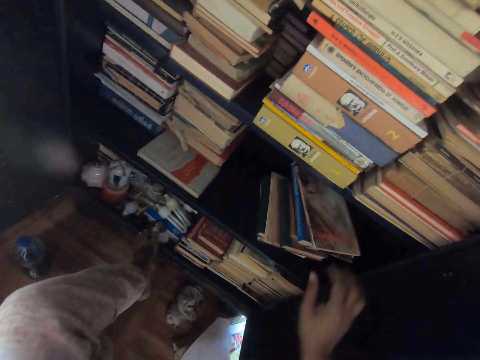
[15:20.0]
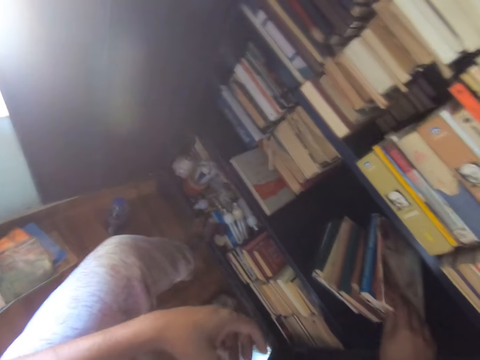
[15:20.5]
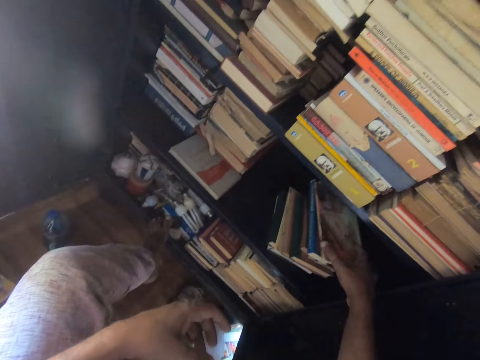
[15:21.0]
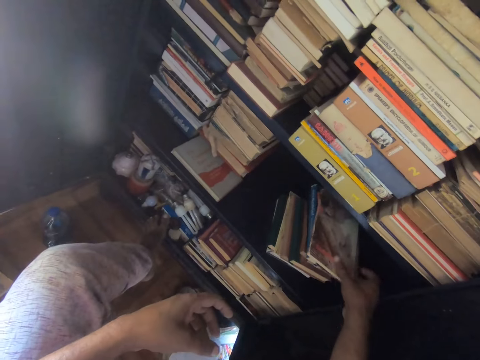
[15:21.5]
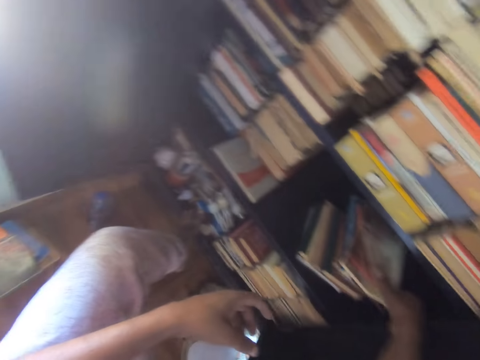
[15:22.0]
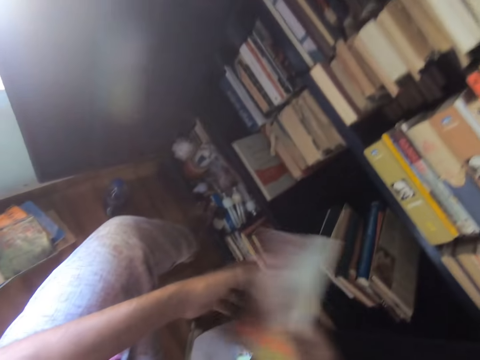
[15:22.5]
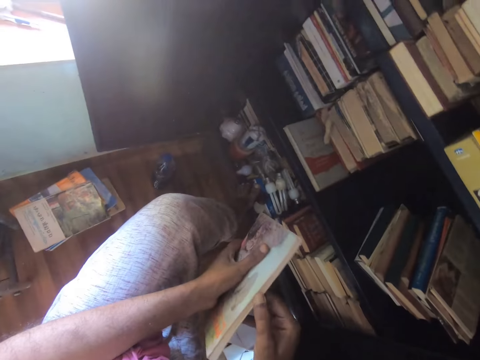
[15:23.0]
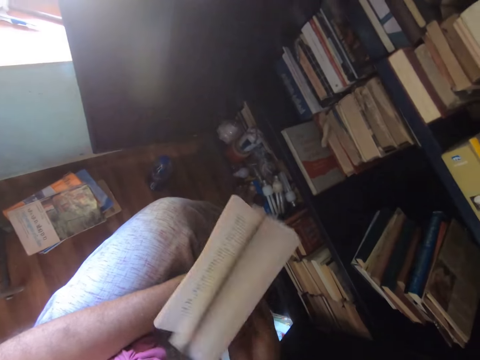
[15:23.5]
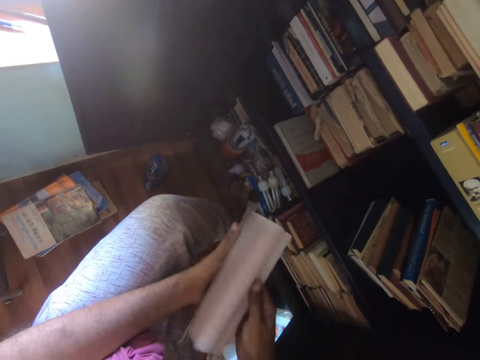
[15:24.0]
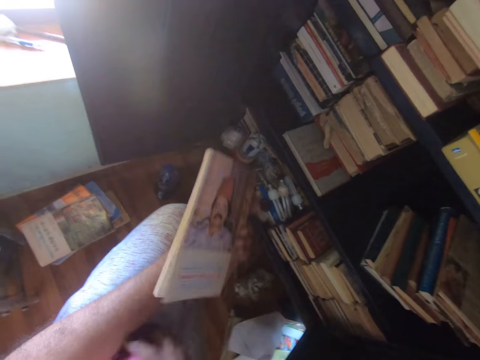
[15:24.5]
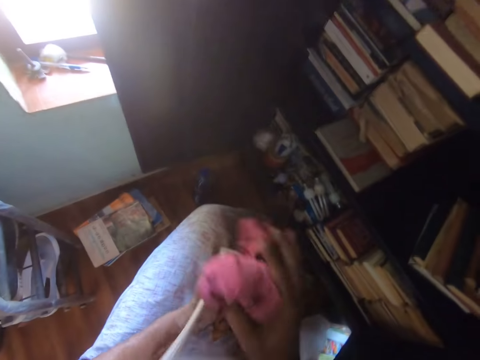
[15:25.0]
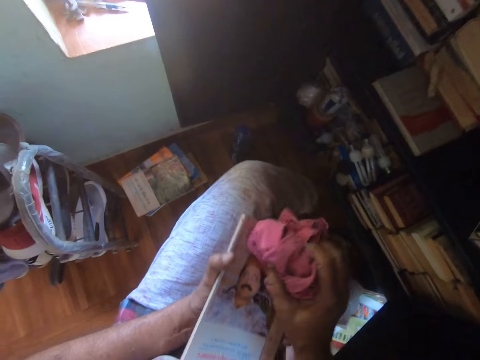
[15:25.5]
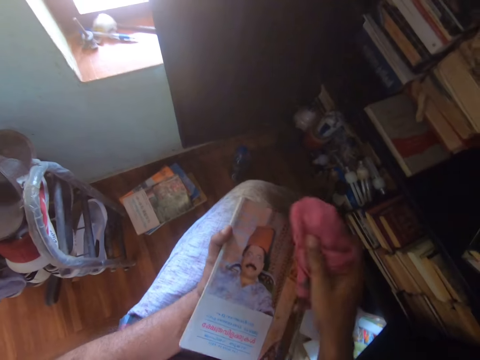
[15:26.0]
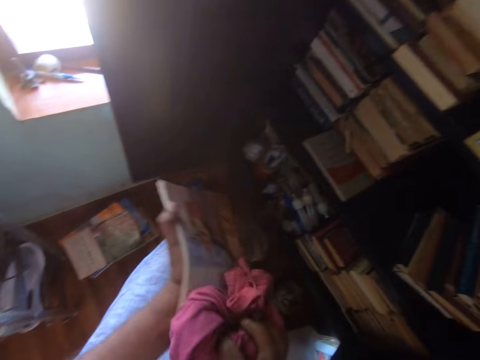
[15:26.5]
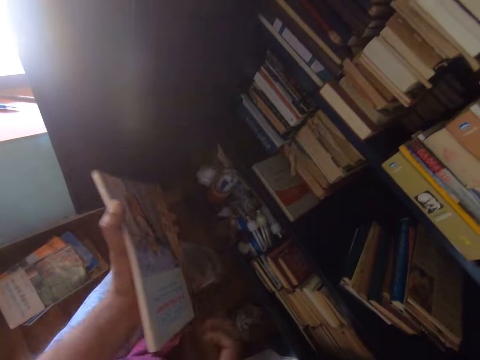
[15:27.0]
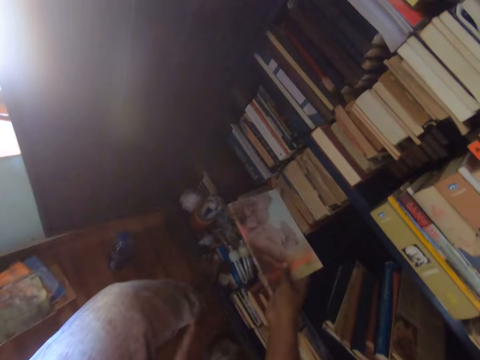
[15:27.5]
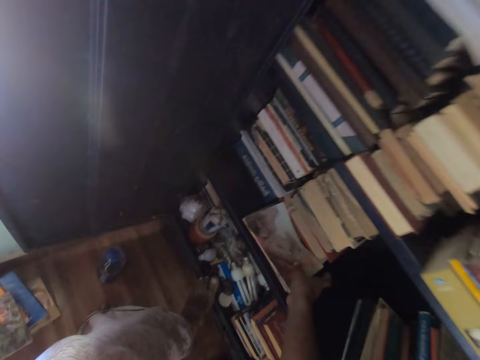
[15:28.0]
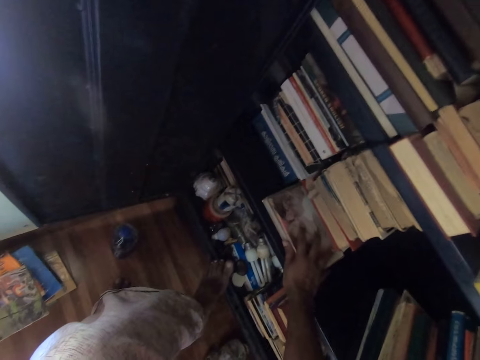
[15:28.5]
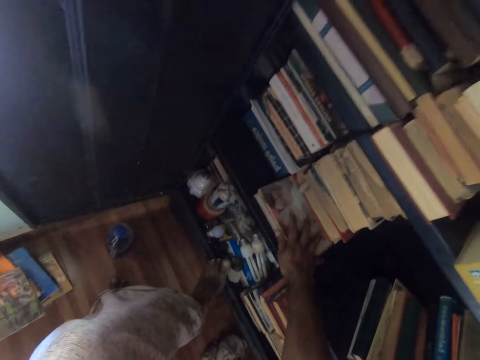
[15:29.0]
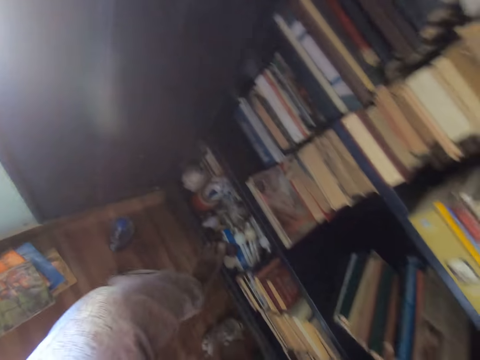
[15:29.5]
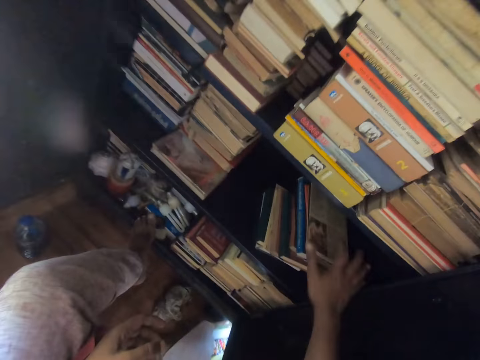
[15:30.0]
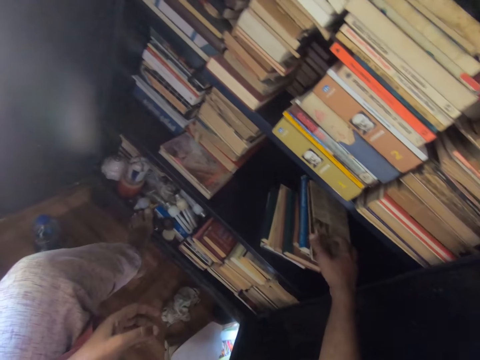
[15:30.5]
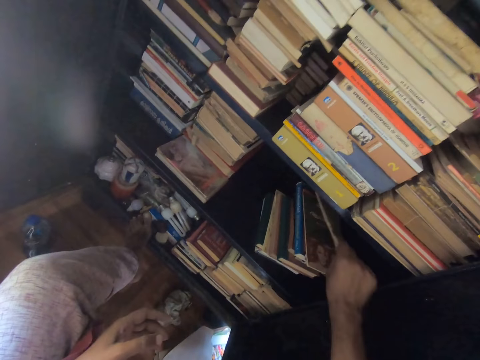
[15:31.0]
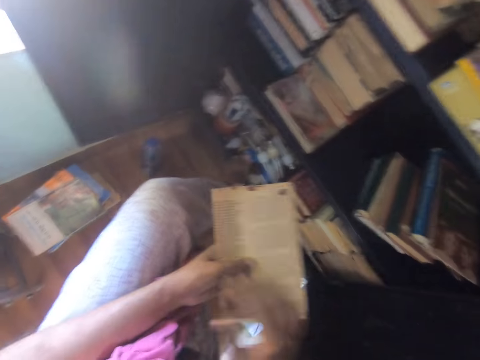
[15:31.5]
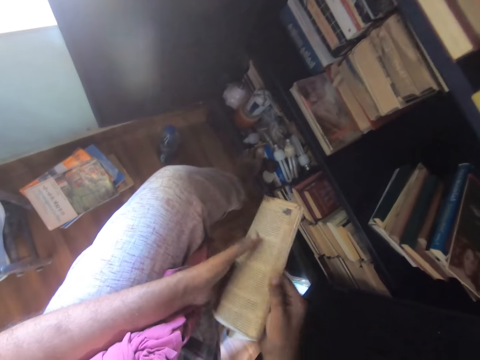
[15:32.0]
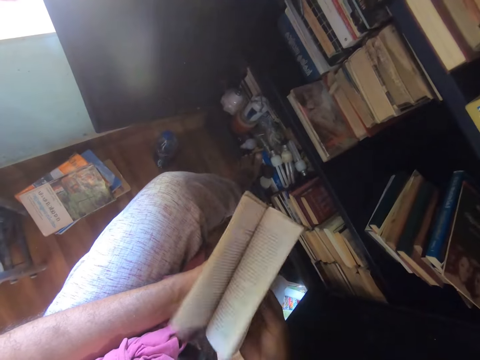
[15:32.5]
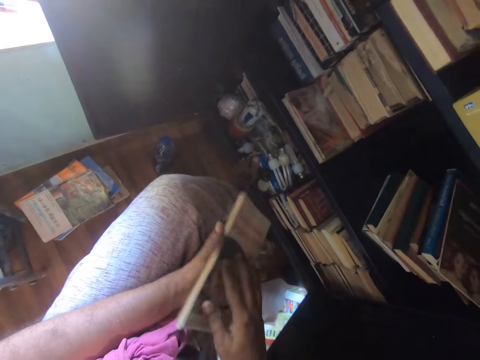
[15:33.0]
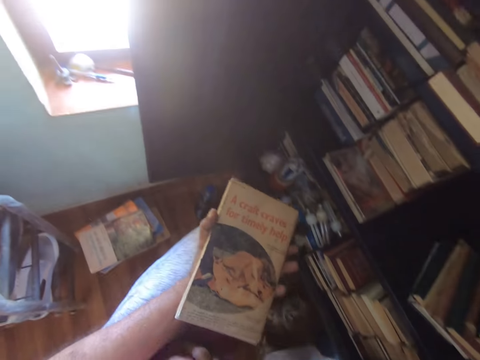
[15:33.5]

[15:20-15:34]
The camera wearer picks a book from the shelf. They touch the book. They peruse the book. They open the book page. They wipe the book with a cloth. They put the book in the shelf. They pick a book from the shelf. They open the book page. They peruse the book.

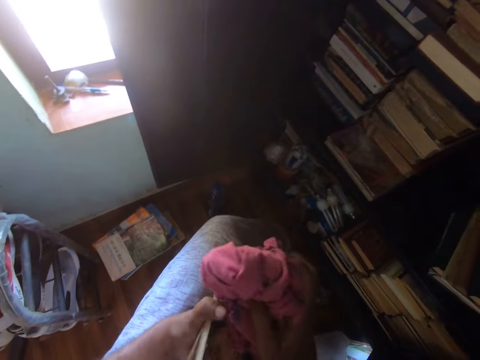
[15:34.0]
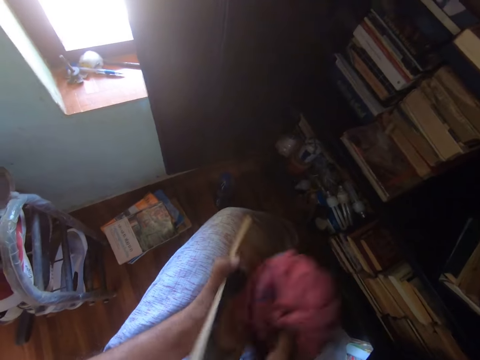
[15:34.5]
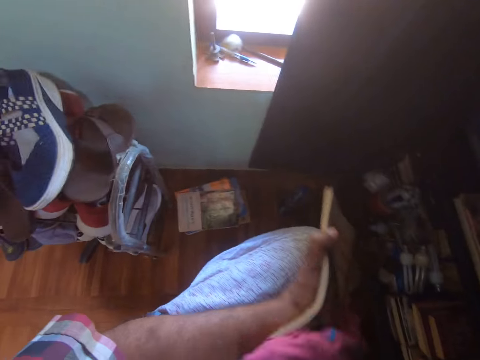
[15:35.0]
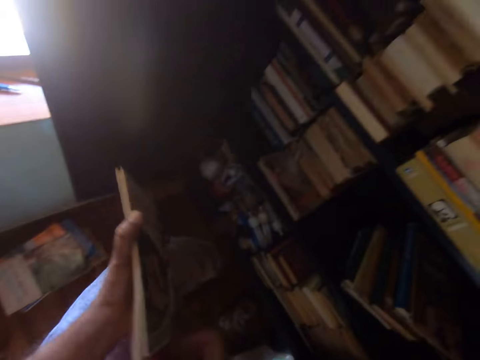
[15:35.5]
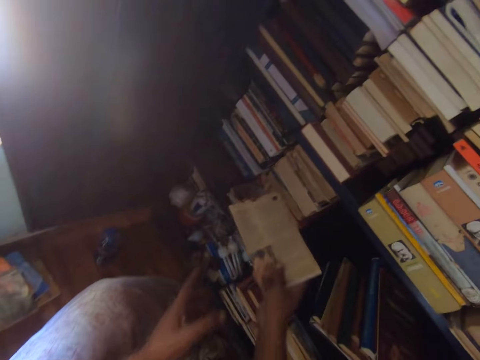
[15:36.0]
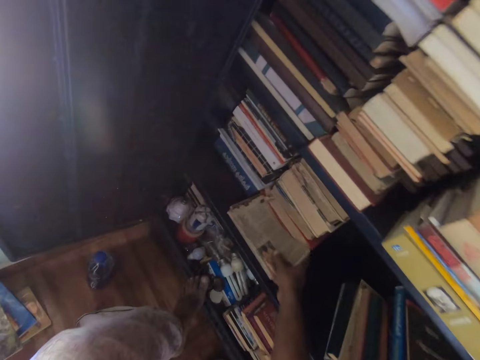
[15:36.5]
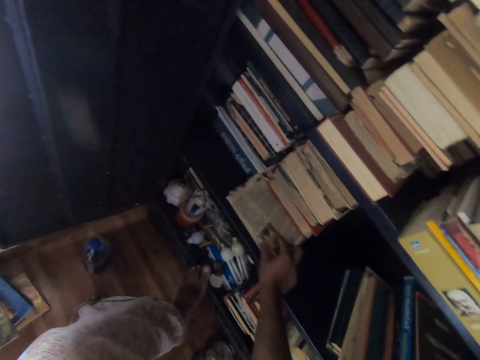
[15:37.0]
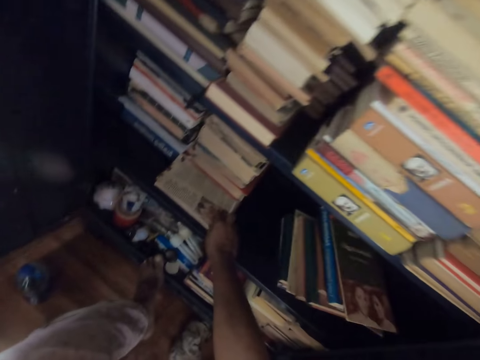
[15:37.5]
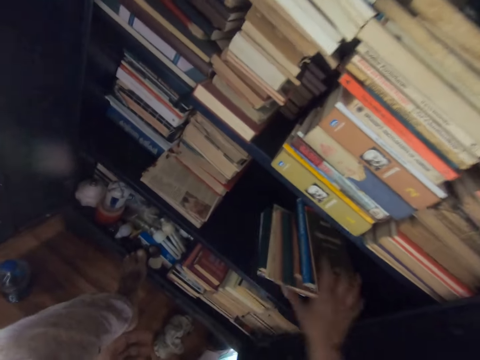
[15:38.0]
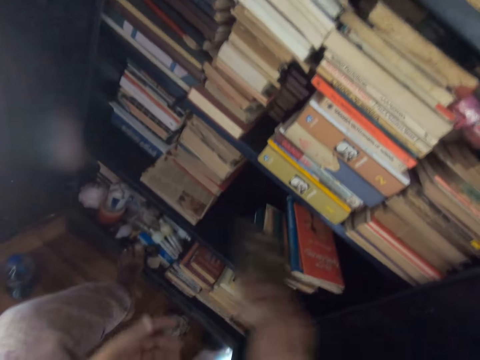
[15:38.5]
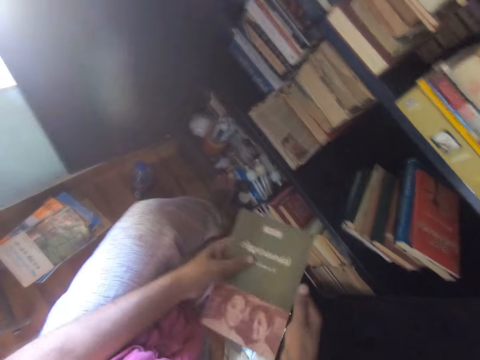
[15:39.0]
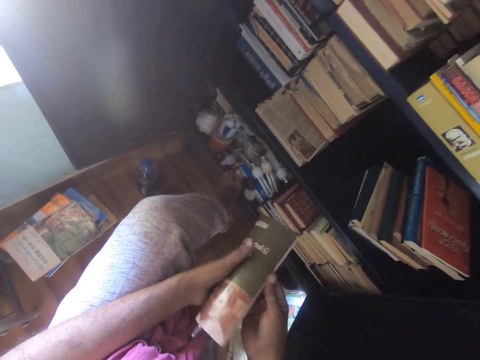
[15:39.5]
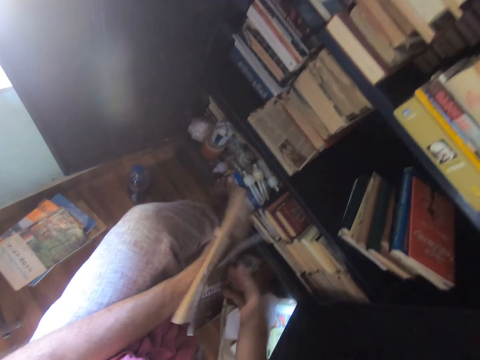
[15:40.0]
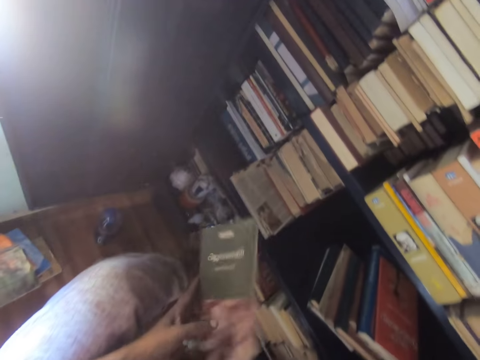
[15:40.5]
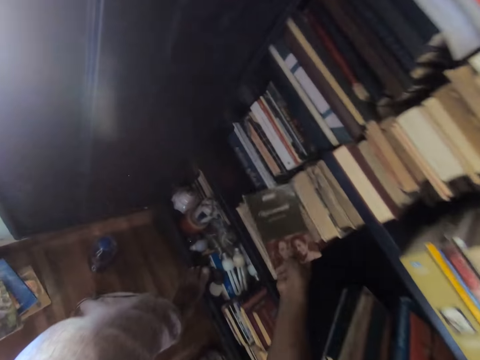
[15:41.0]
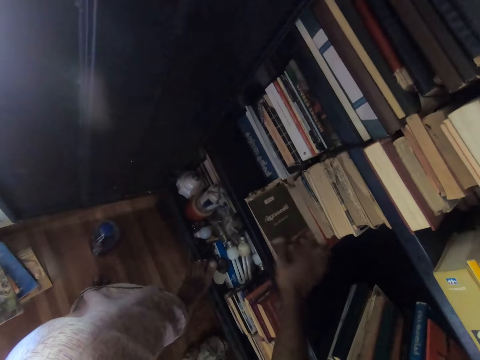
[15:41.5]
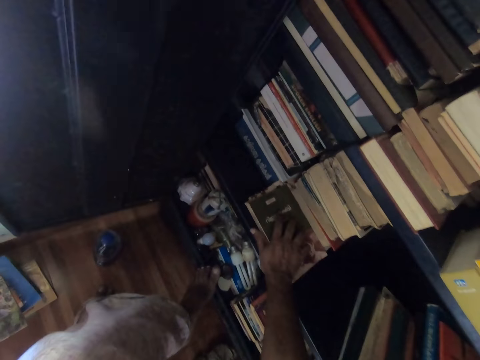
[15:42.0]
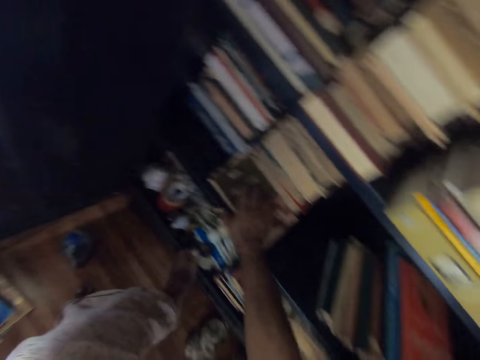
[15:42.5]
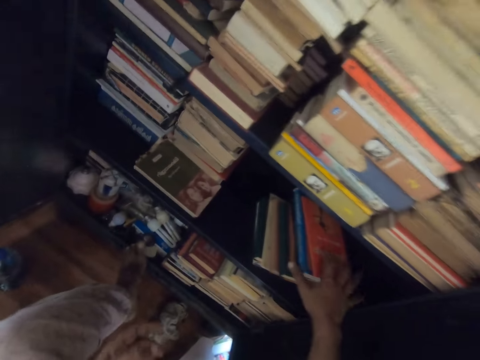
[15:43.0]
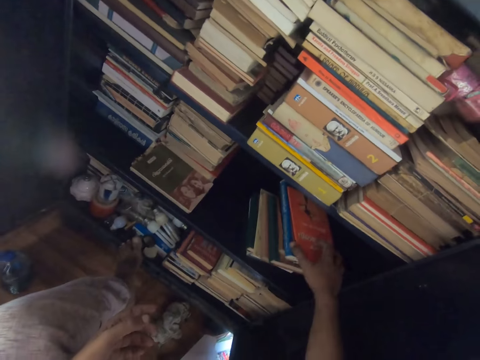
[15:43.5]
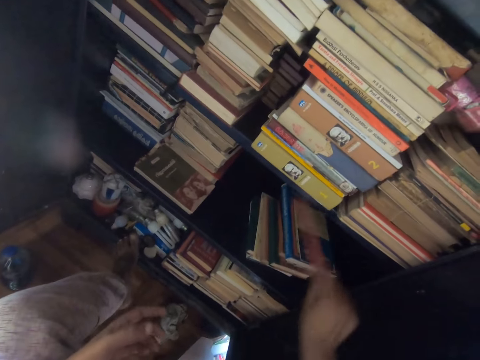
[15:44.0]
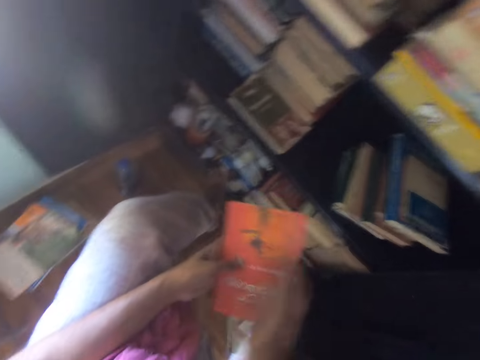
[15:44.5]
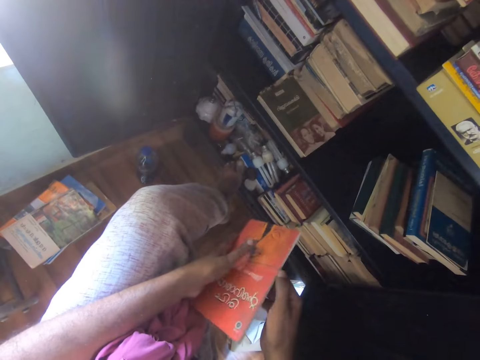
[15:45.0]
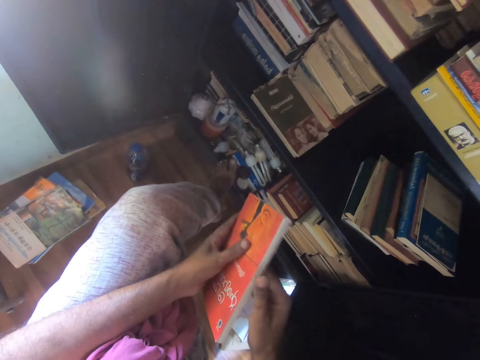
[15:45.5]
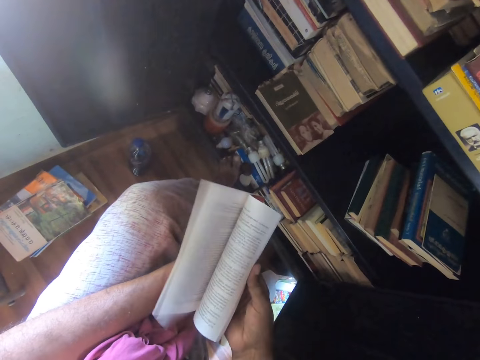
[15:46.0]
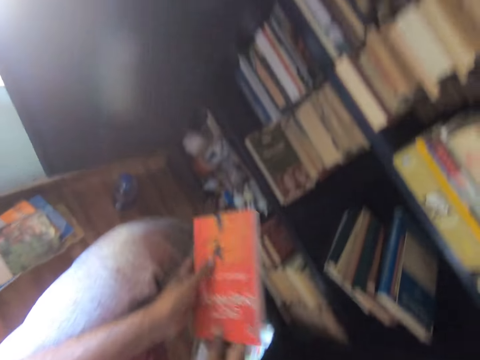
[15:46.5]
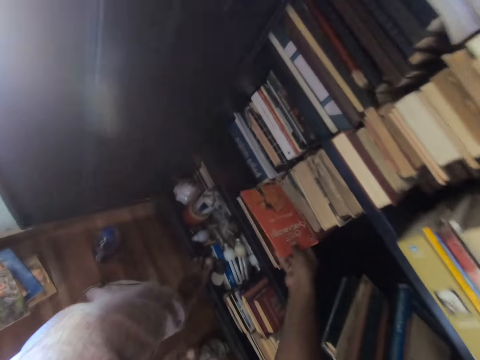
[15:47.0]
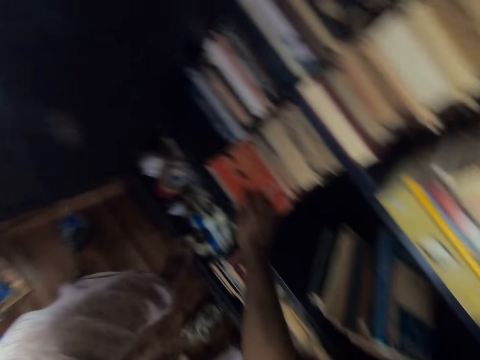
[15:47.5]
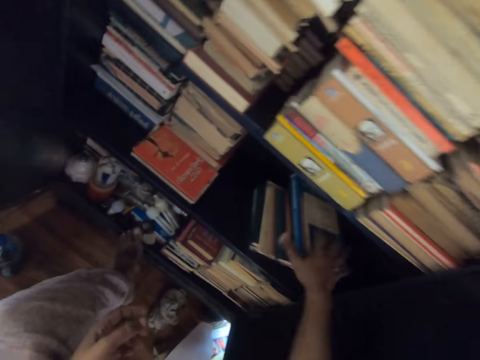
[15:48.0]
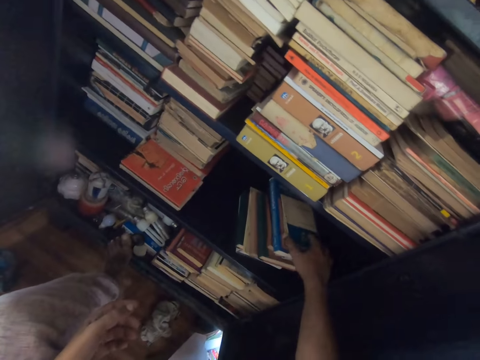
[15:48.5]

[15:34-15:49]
The camera wearer wipes the book with a cloth. They put the book in the shelf. They pick a book from the shelf. They touch the book. They peruse the book. They open the book page. They put the book on the shelf. They pick a book from the shelf, peruse the book, and open the book page. They put the book in the shelf.
